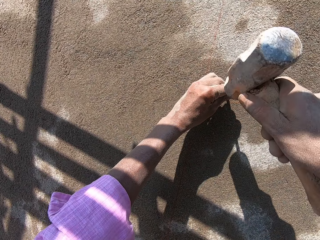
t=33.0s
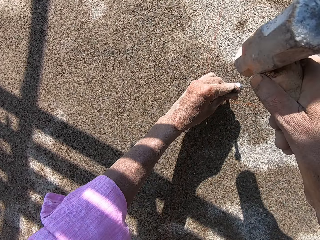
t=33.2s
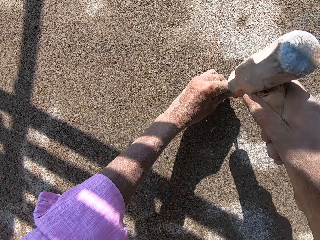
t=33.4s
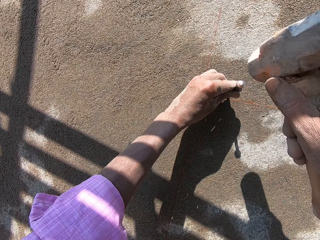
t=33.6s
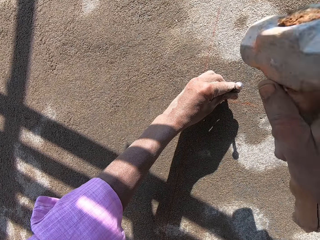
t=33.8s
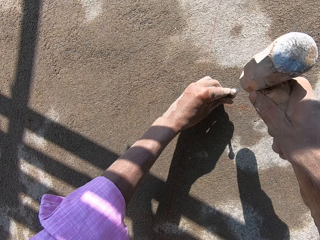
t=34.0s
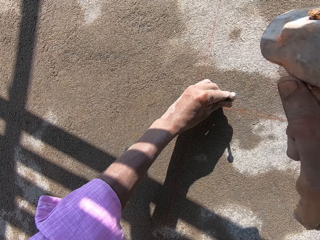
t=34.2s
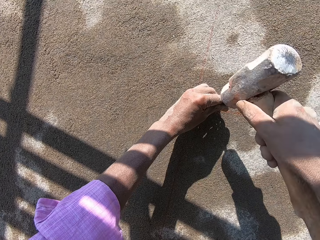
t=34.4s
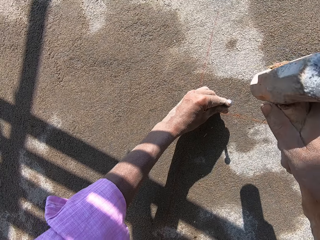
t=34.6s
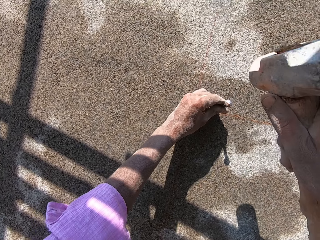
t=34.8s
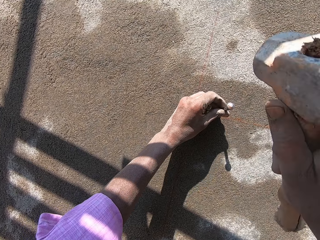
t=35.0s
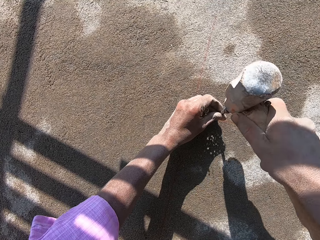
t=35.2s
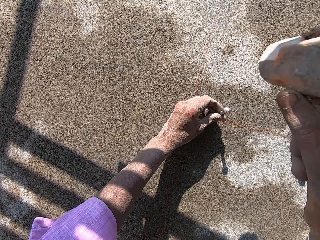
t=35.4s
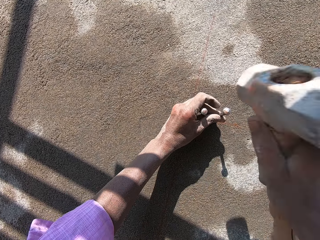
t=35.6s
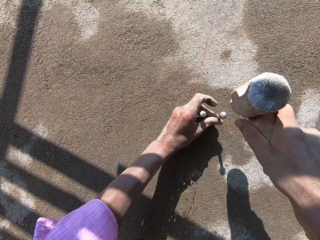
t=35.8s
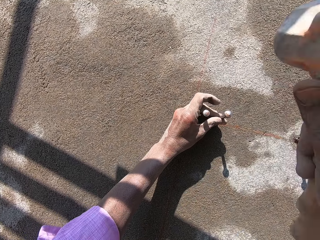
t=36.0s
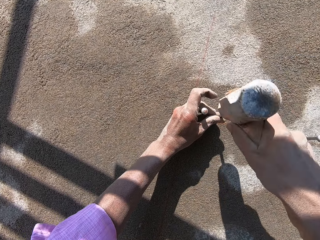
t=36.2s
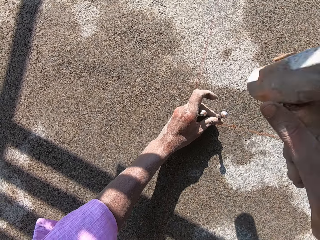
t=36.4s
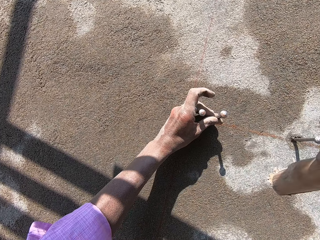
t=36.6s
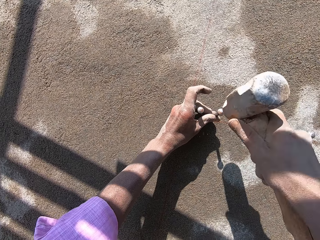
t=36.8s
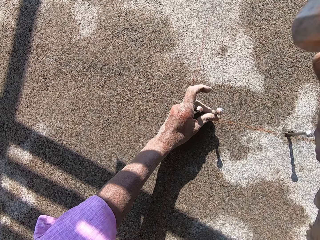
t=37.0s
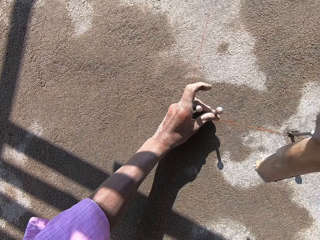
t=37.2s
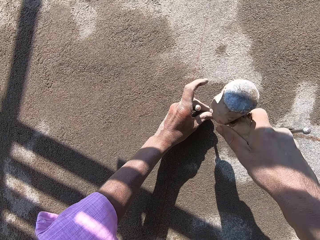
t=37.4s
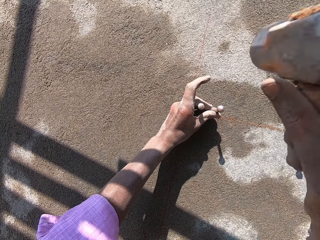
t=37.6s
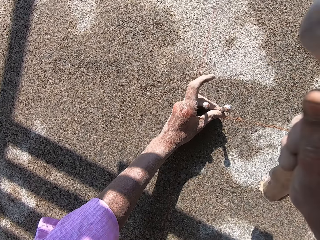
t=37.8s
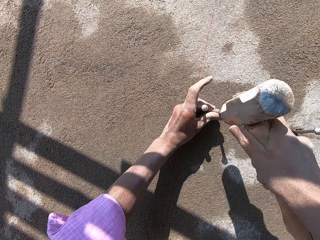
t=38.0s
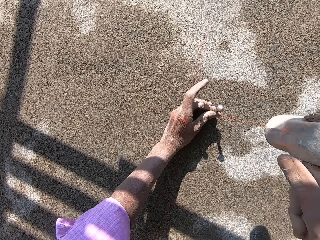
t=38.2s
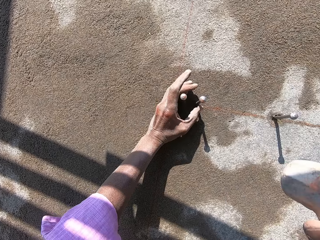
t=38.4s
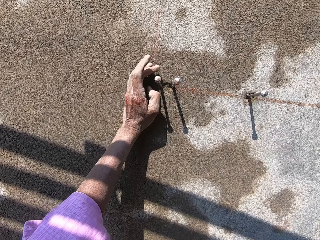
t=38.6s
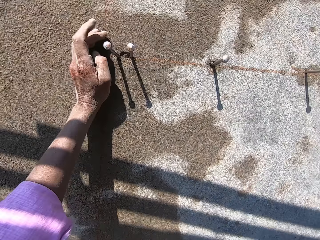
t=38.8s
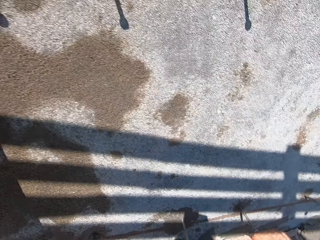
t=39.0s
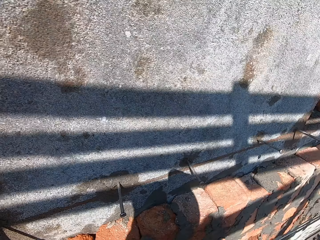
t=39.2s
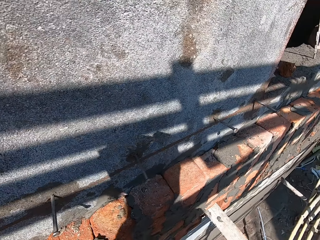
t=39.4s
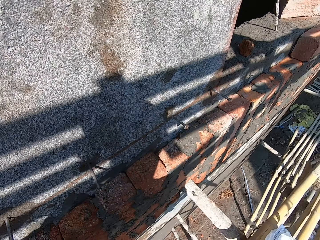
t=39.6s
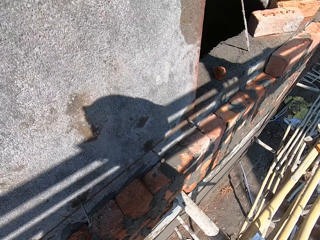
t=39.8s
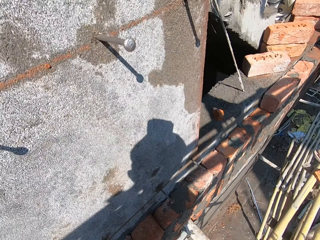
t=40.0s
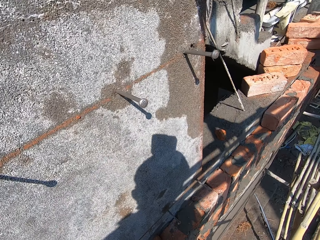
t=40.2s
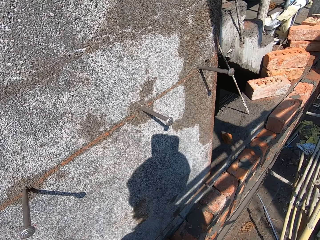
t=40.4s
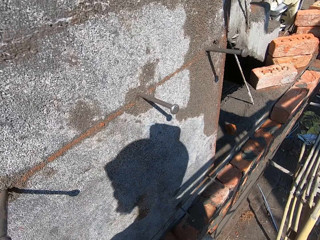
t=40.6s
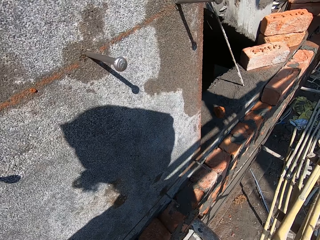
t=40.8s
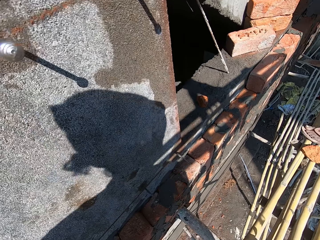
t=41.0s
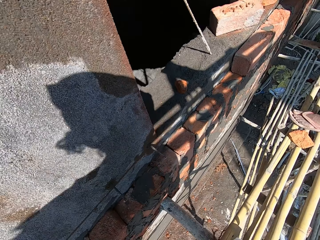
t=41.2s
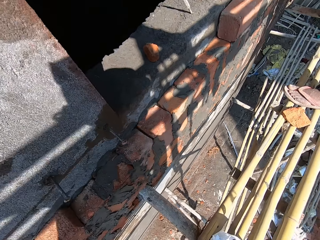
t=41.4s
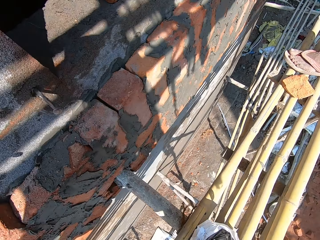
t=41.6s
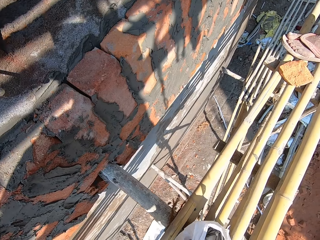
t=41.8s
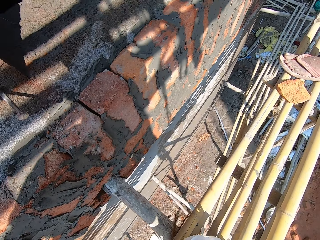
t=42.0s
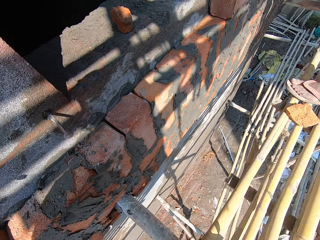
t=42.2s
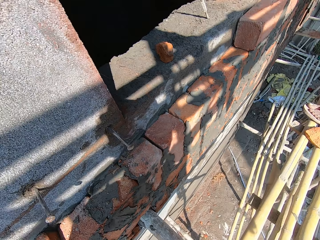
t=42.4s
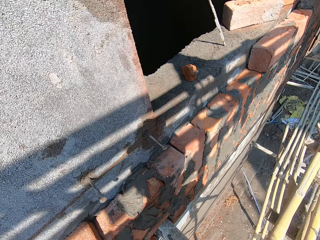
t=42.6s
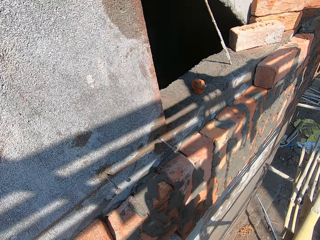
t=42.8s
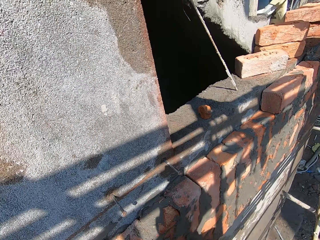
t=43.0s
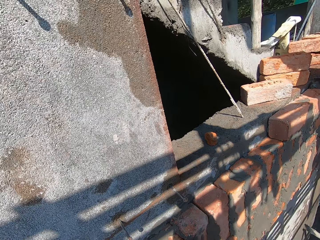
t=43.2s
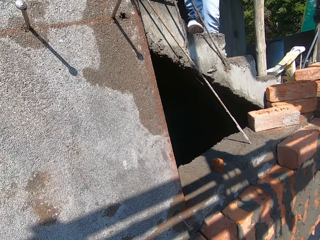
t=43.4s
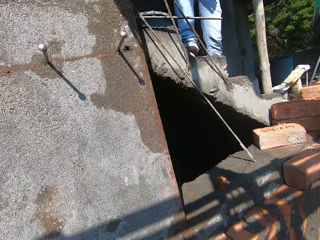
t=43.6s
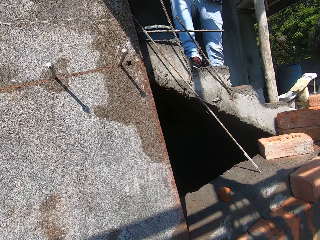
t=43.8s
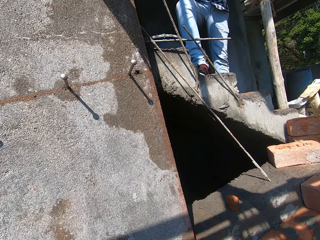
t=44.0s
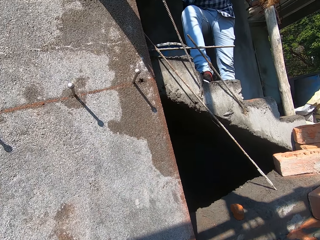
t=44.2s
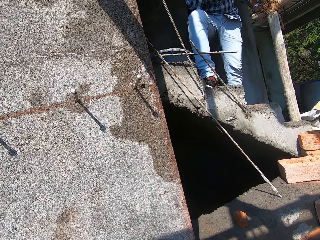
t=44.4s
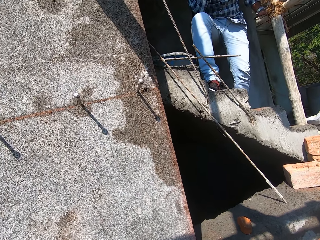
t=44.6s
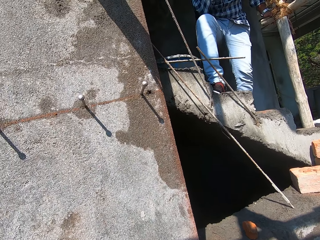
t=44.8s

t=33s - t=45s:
The camera wearer drives a nail into the wall with a mallet in his right hand. He picks up a nail from the nylon on the wooden scaffold with his left hand.

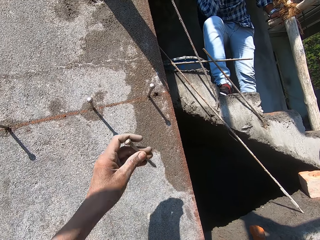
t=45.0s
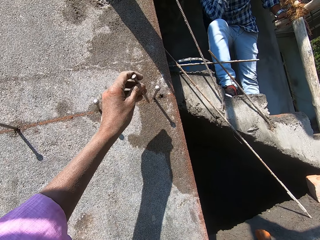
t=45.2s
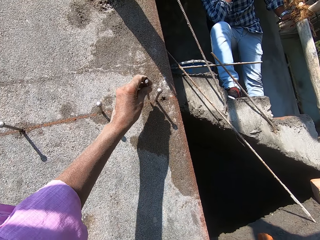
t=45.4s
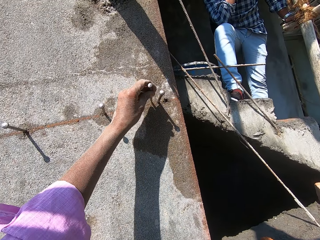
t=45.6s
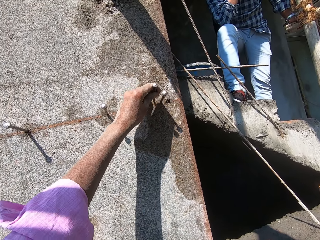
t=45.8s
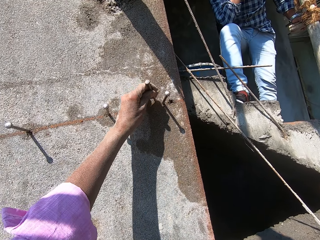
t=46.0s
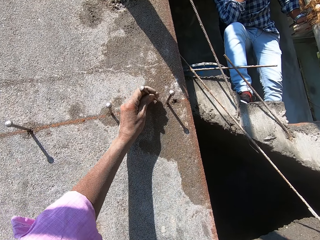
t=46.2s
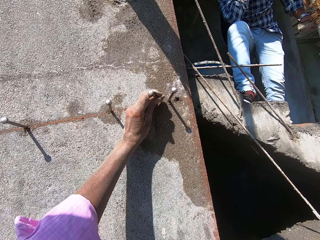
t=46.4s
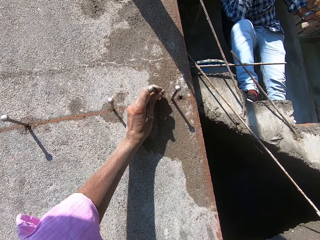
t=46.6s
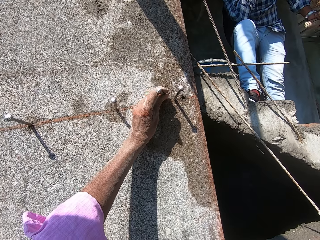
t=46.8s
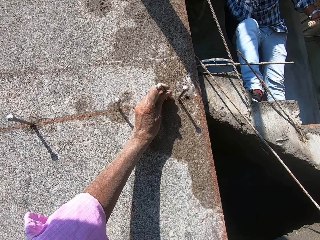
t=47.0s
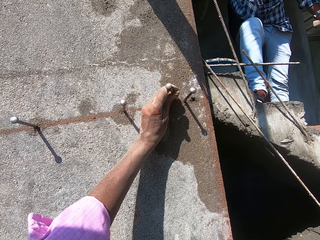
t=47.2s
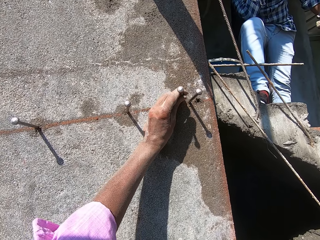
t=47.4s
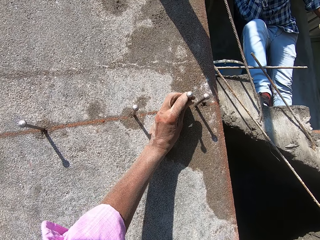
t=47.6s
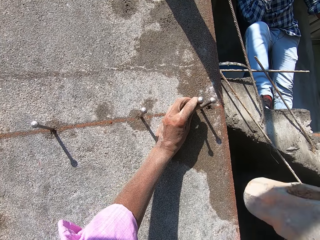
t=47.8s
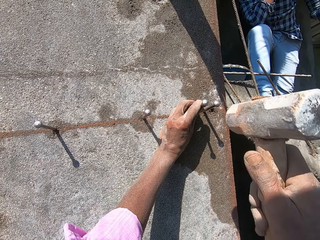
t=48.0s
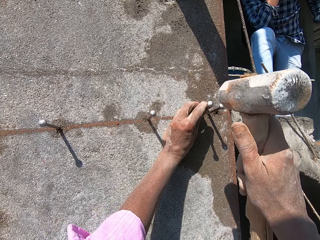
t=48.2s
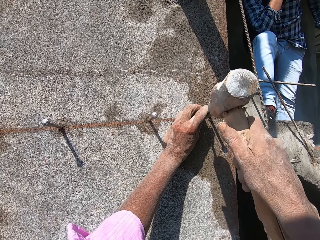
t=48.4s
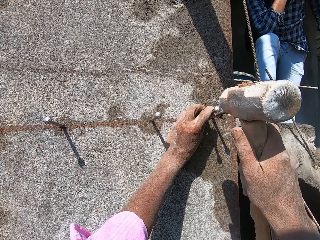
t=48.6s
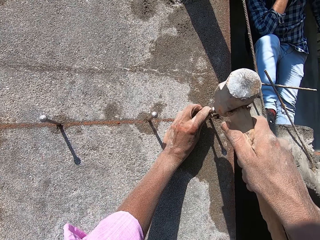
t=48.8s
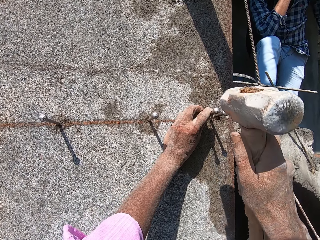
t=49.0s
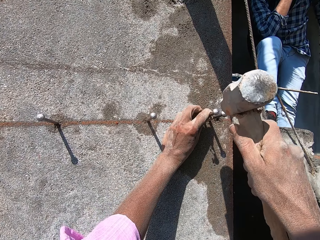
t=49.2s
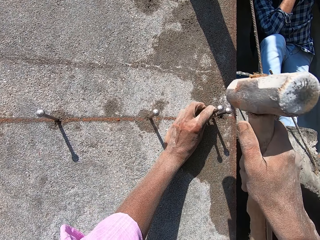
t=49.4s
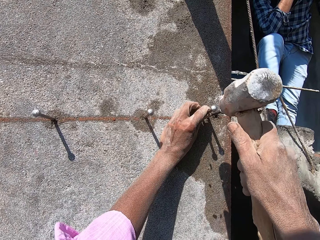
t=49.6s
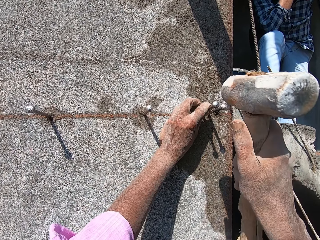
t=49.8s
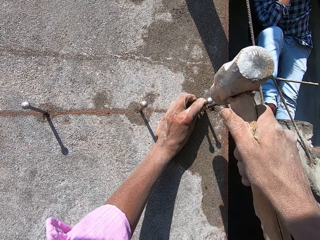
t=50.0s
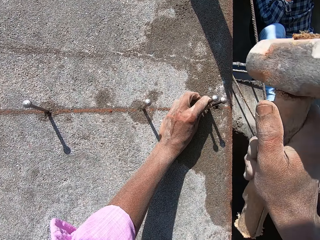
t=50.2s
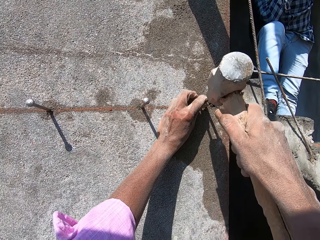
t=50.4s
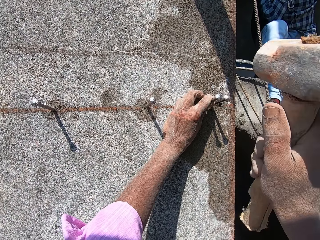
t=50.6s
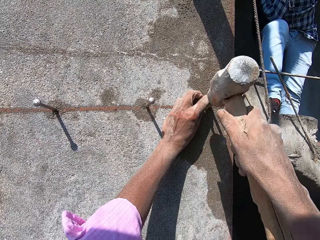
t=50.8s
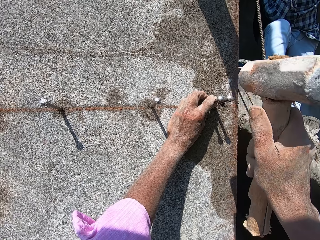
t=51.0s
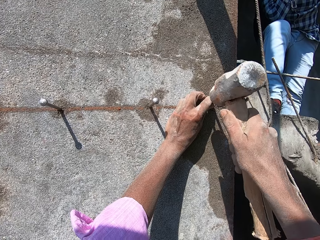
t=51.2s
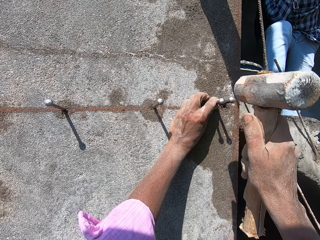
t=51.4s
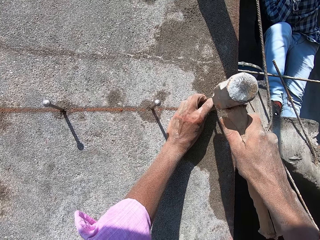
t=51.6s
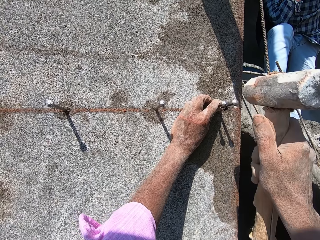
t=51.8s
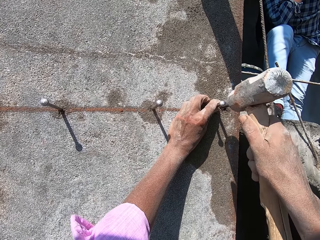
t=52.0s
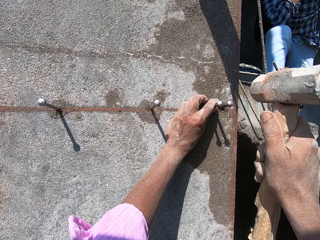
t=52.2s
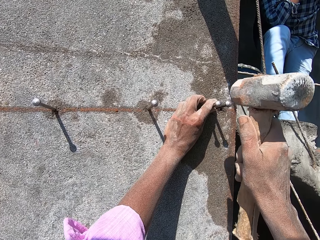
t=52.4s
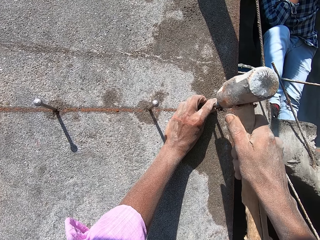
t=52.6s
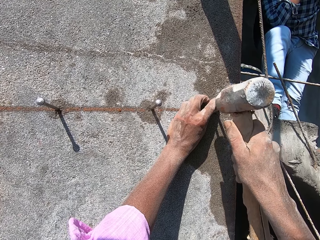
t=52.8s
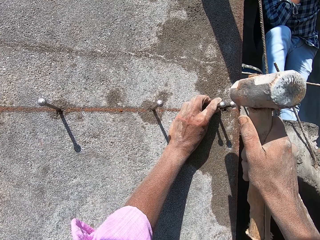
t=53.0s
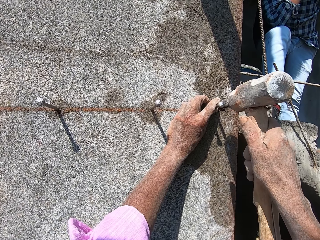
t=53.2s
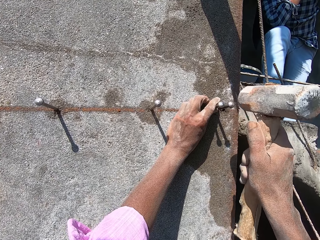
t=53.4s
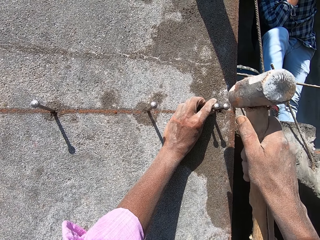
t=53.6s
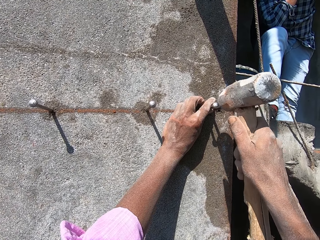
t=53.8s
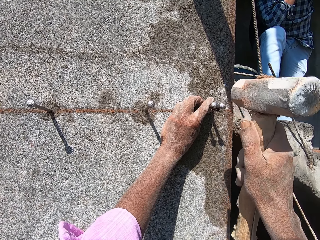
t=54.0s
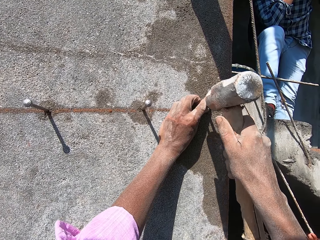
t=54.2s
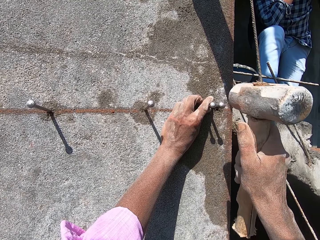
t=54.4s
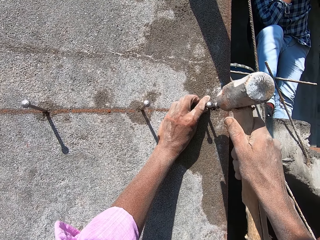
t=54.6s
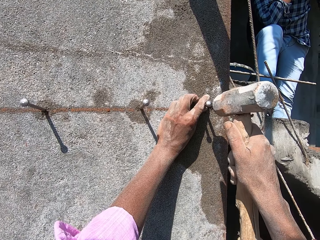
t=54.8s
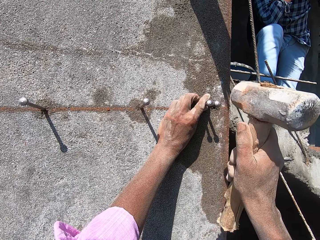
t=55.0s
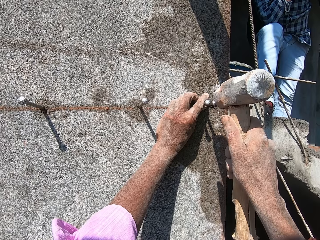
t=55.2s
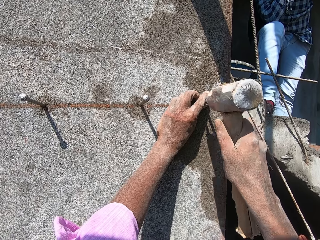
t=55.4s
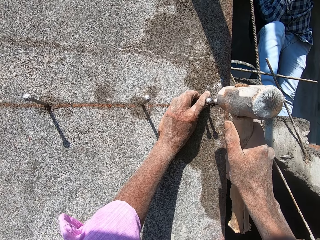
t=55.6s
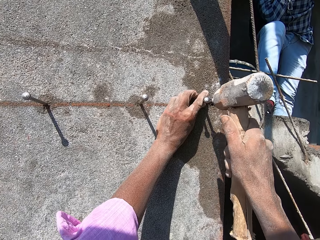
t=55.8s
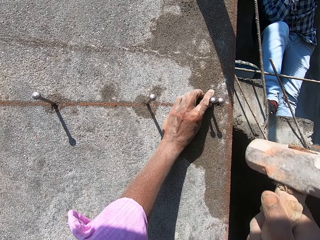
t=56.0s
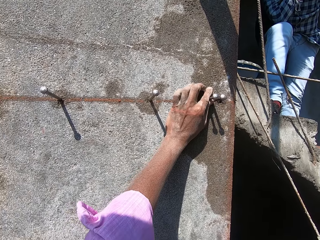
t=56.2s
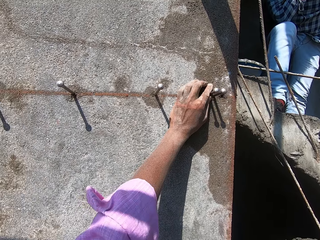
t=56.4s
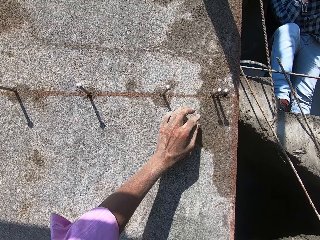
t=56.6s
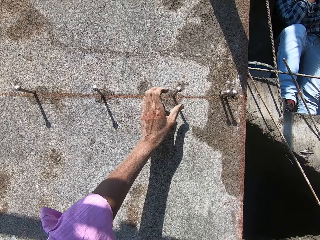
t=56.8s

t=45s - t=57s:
The camera wearer places the nail on the wall with his left hand. He drives the nail into the wall with the mallet in his right hand. He hits a nail on the wall with the mallet in his right hand. He drives the nails into the wall with the mallet in his right hand.
